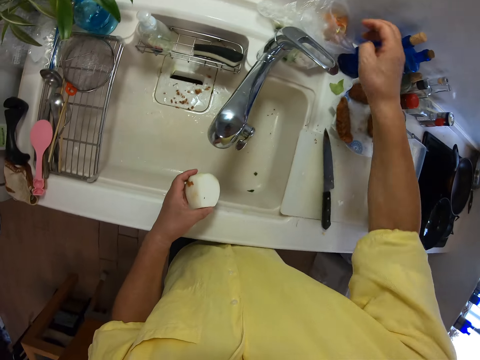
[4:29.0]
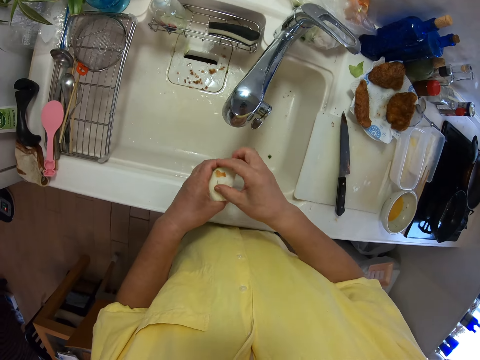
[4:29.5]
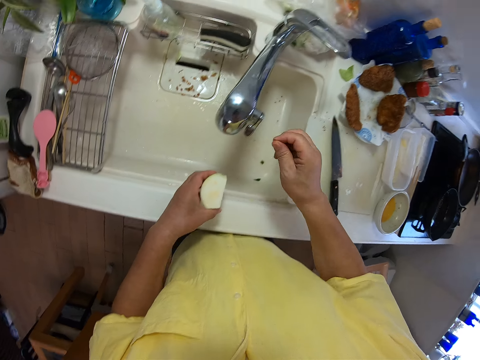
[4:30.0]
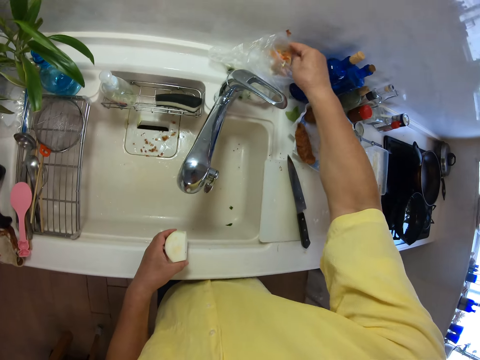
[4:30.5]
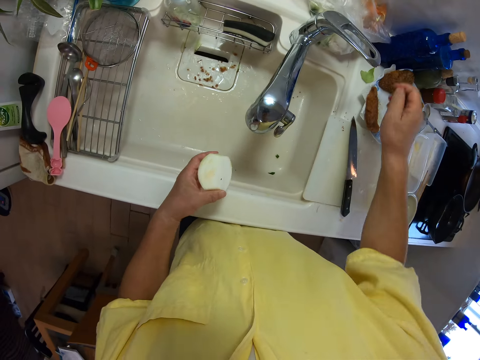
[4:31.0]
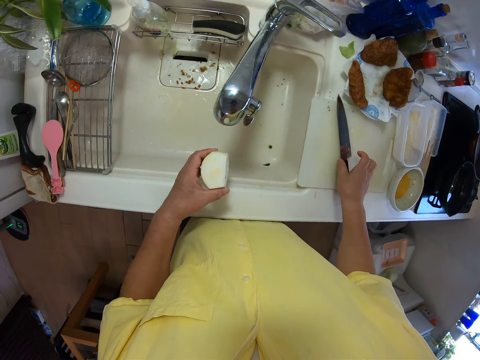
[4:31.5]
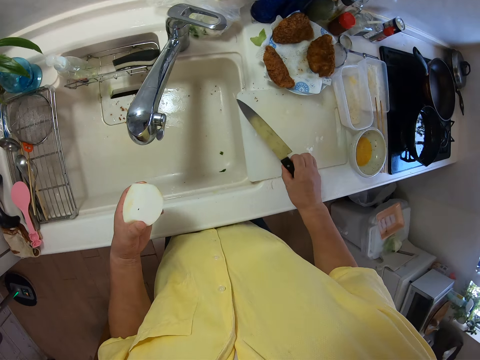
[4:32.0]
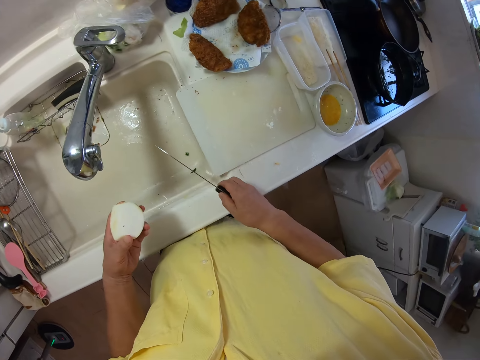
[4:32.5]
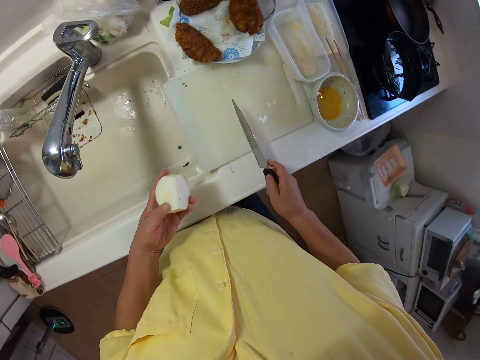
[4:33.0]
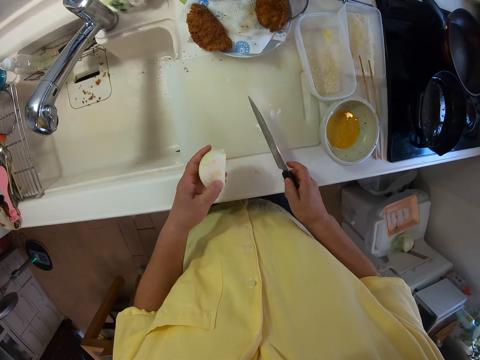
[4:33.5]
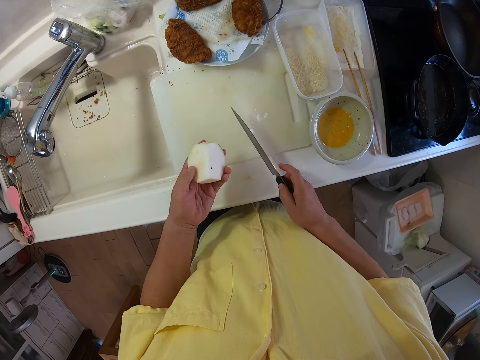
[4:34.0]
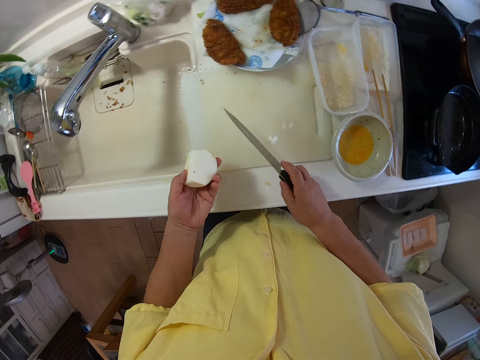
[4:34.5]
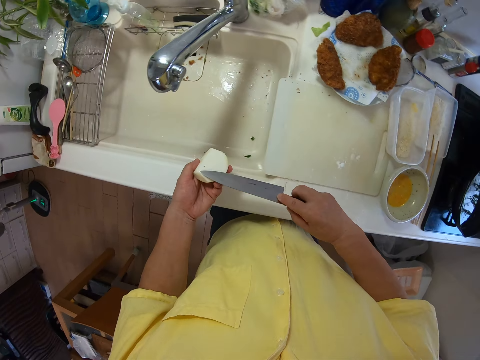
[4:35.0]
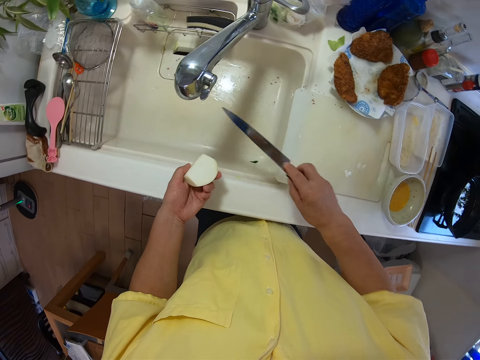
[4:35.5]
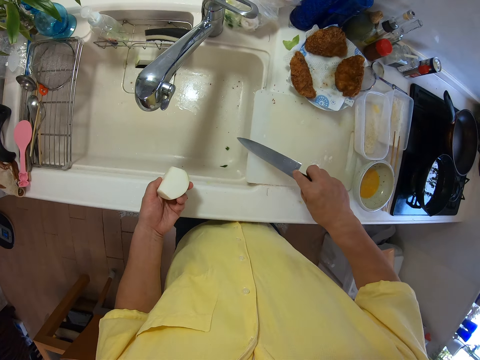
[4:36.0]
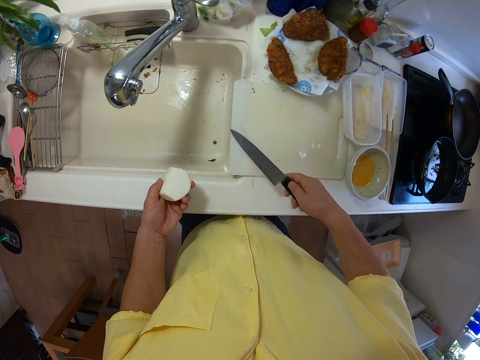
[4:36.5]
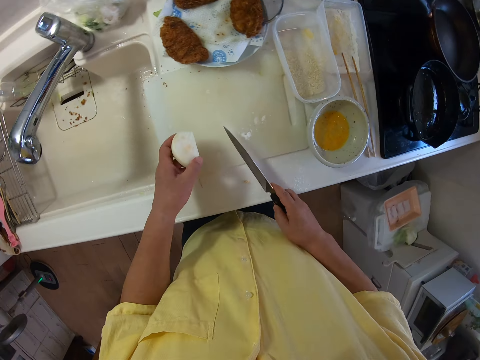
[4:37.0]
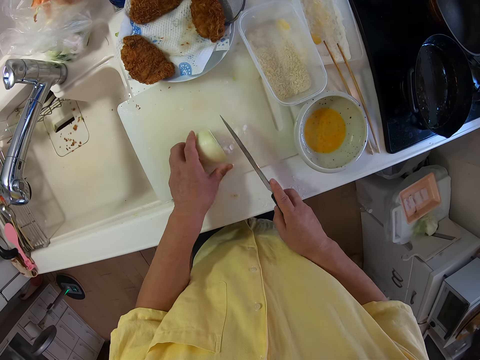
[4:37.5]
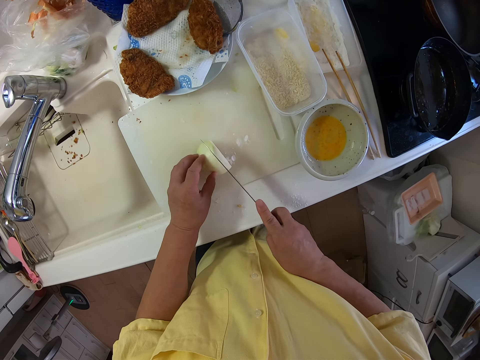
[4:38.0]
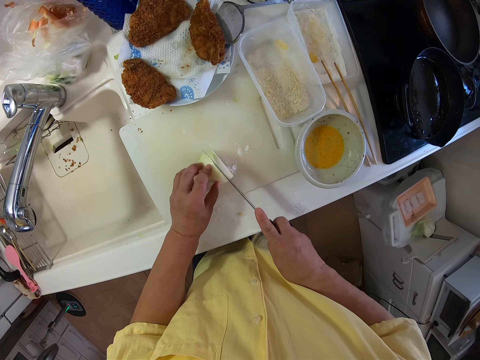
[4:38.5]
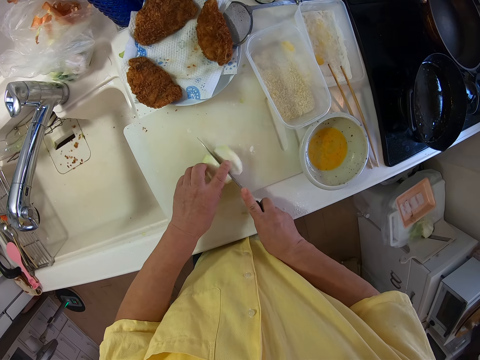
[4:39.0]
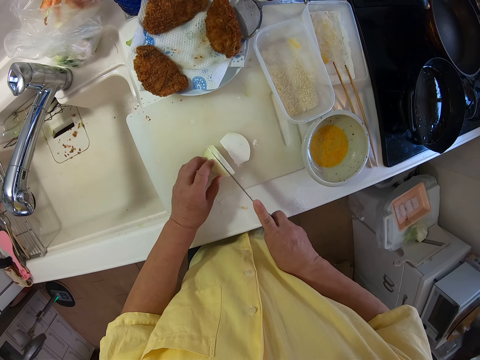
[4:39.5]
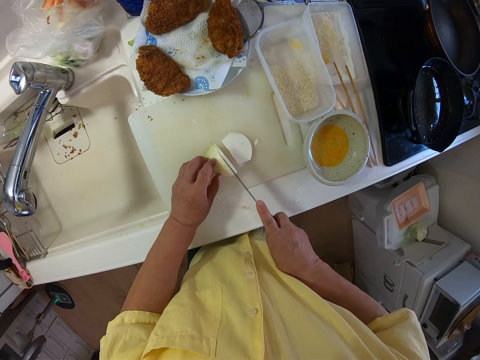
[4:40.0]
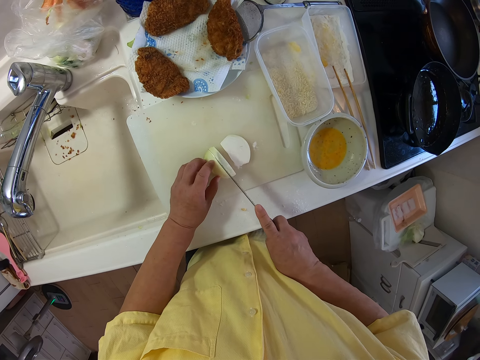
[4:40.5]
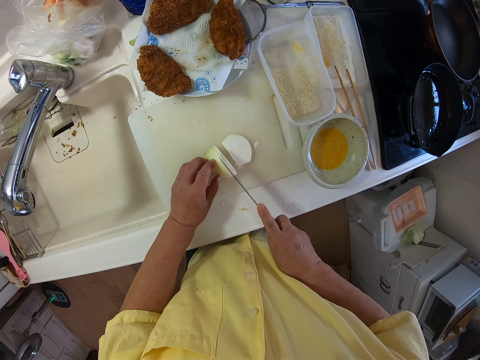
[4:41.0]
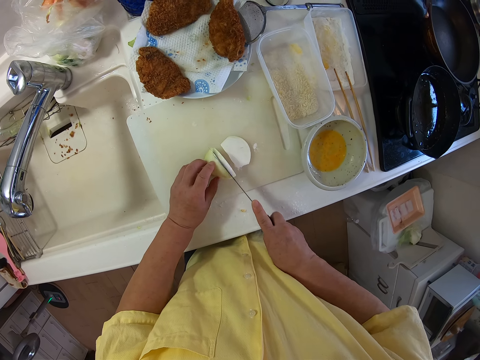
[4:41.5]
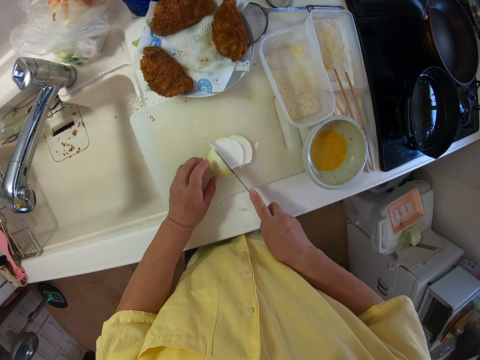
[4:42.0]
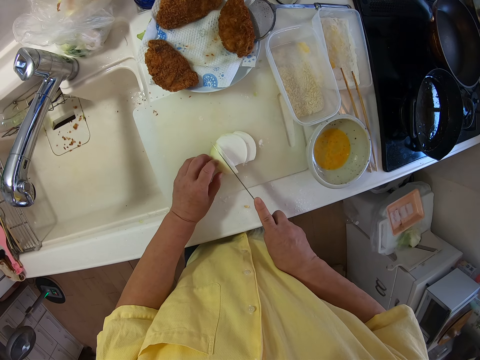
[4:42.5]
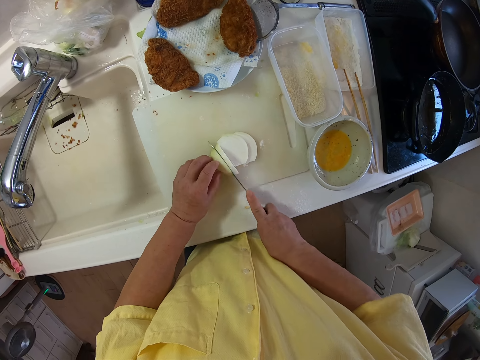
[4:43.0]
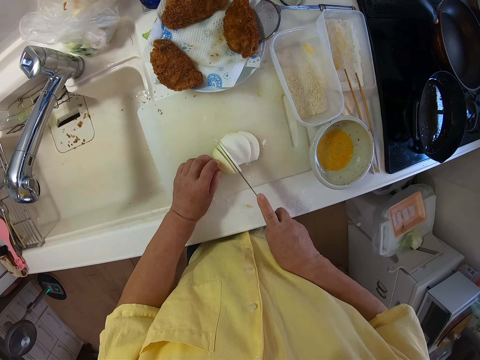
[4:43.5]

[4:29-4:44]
The camera wearer picks up the knife from the cutting board with his right hand. He brushes off a peel from the vegetable in his left hand with the knife in his right hand. He hits the knife on the sink or cutting board. He places the vegetable on the cutting board. He cuts the vegetable on the cutting board into small pieces with the knife in his right hand.

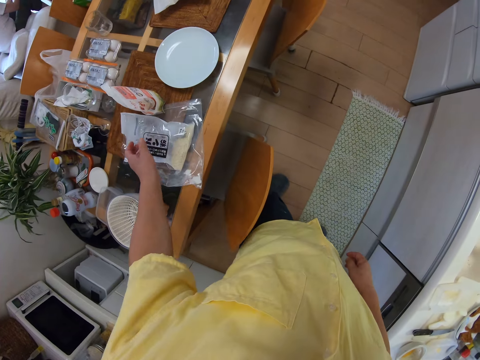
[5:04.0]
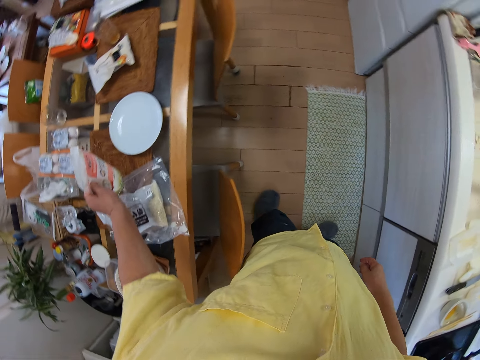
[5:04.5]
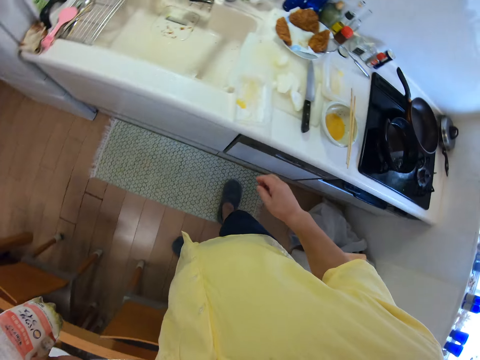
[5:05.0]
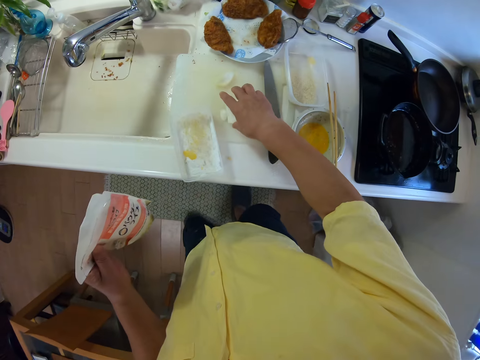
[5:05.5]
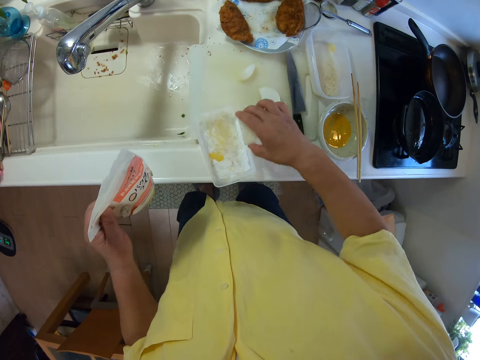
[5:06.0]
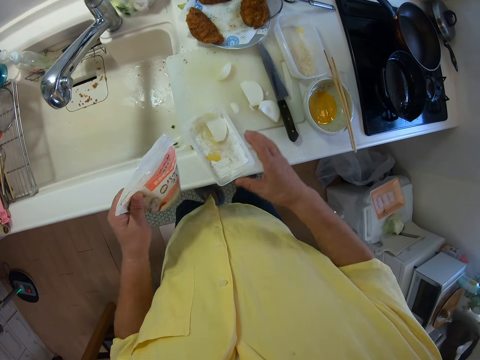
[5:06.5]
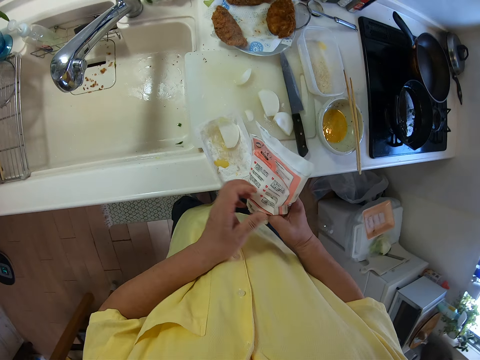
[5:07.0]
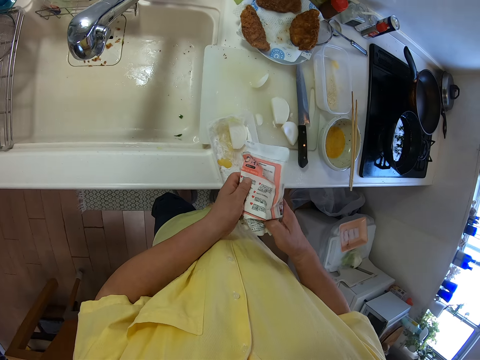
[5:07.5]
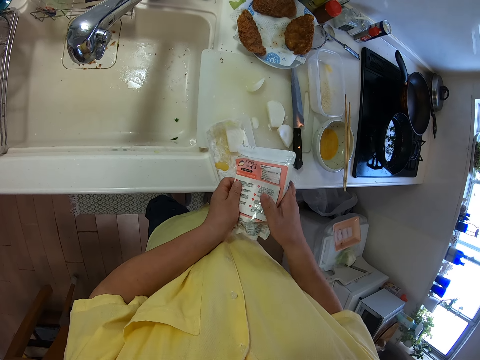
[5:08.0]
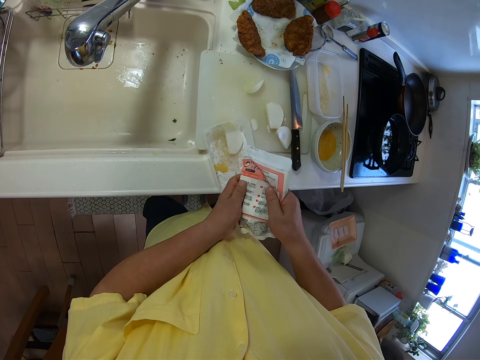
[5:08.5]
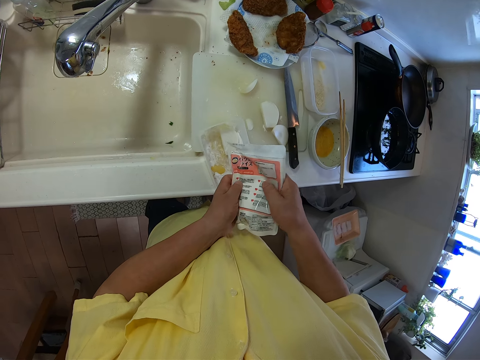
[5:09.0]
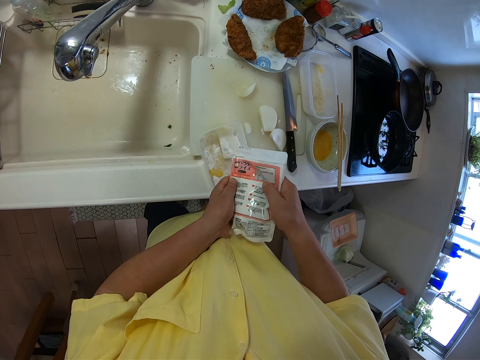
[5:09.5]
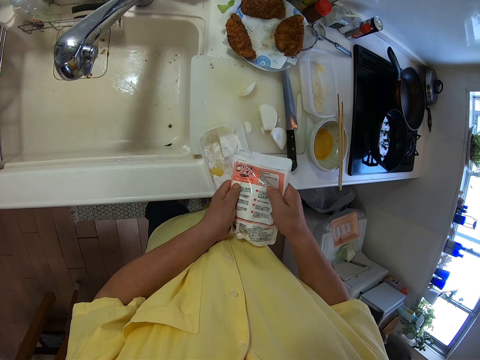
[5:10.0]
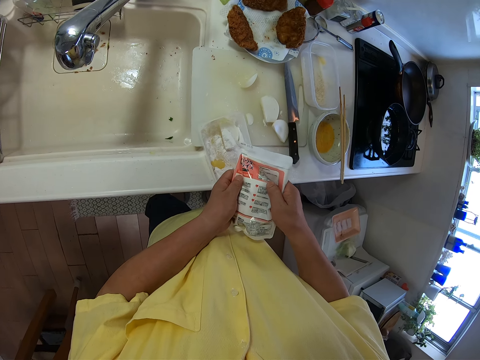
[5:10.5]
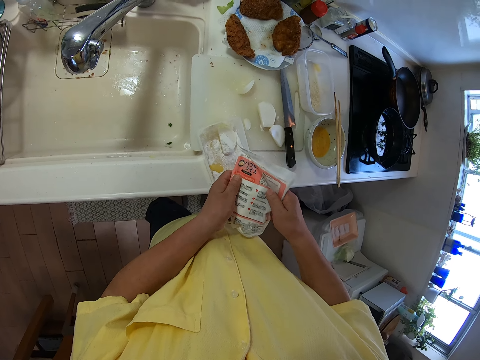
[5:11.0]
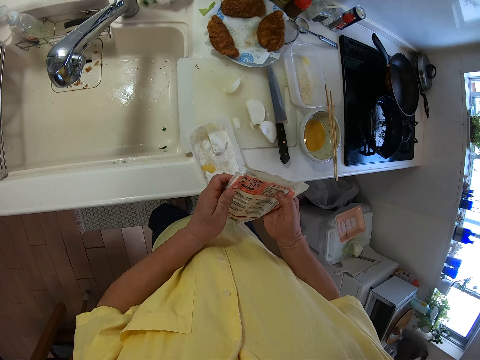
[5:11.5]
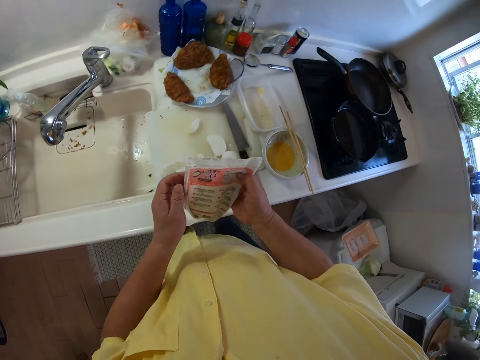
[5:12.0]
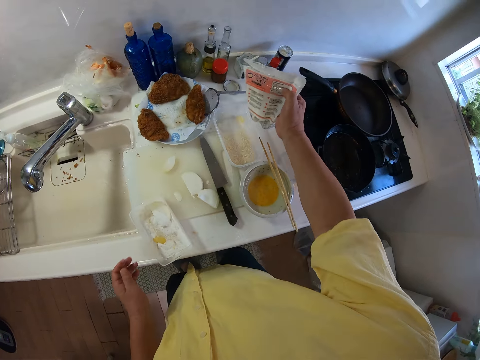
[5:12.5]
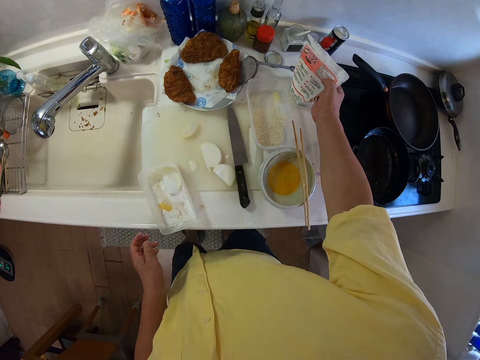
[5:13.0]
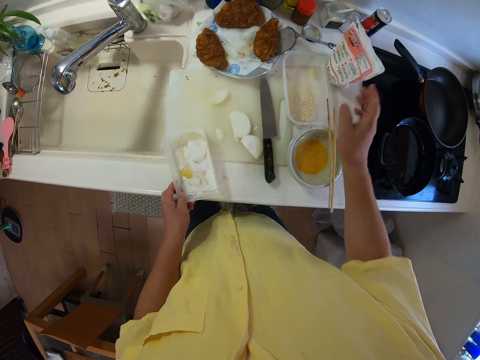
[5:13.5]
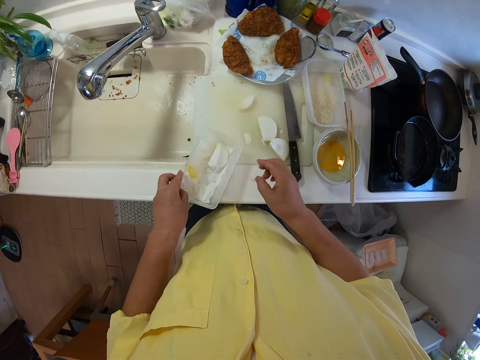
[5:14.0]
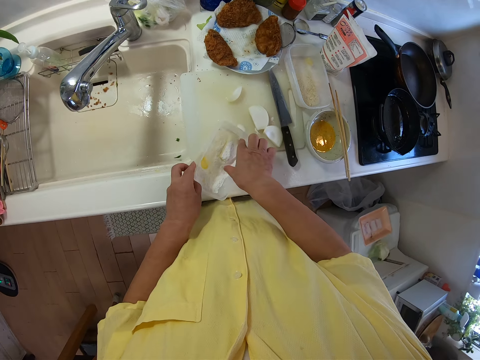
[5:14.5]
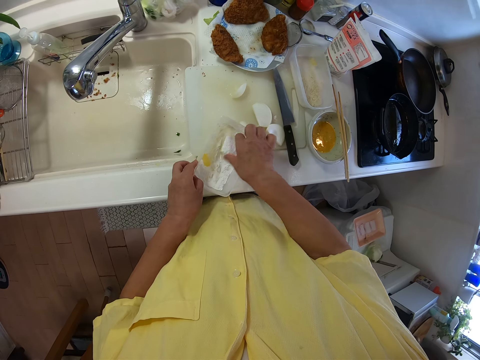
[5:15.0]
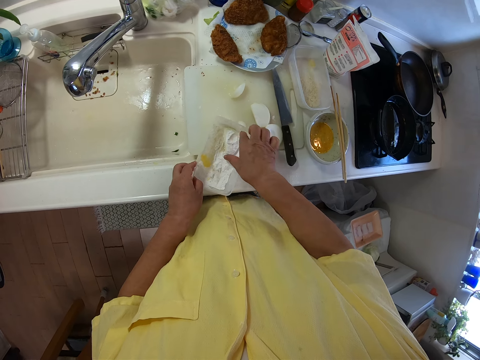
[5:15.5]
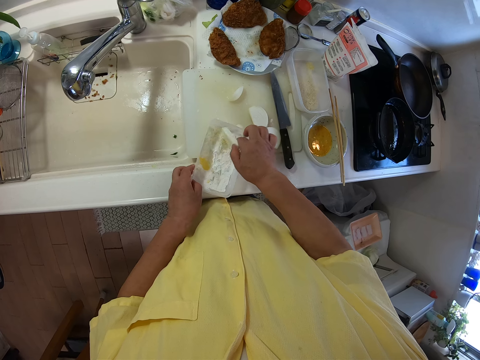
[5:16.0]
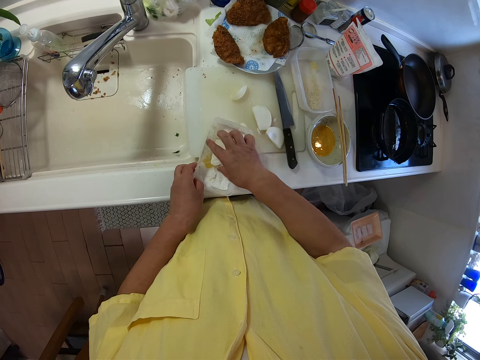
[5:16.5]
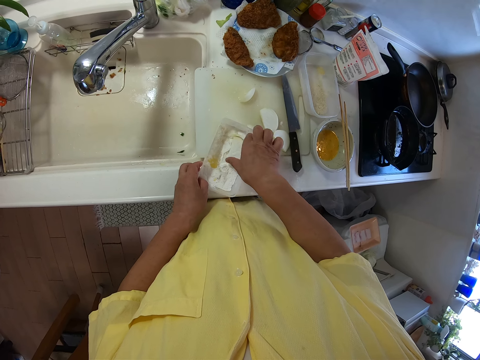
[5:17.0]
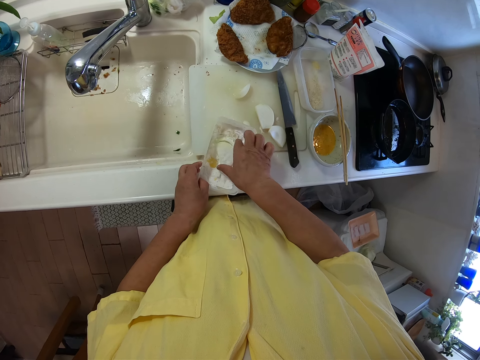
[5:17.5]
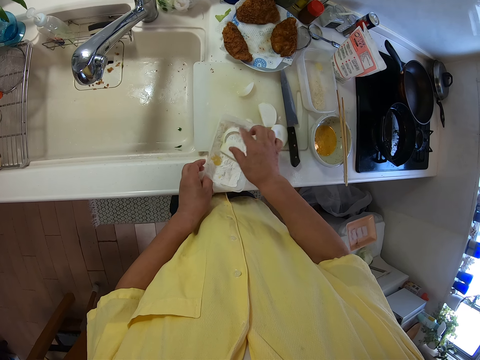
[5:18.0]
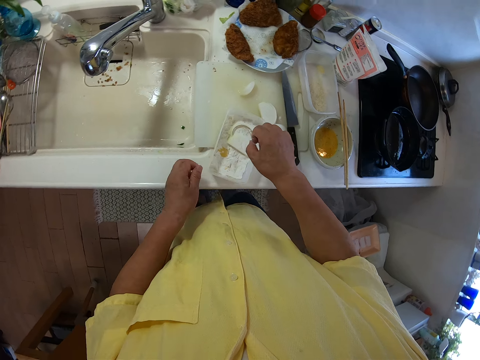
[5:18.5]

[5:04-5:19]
The camera wearer picks up a pack of flour from the table with his left hand. He picks up some slices of apple or turnip from the cutting board with his right hand. He drops the slice of apple into the plate on the table. He pours flour from the pack of flour into the plate on the table. He places the pack of flour on the table. He holds the plate on the table with his left hand. He rubs the slice of apple in the flour with his right hand. He turns the turnip in the powder.
